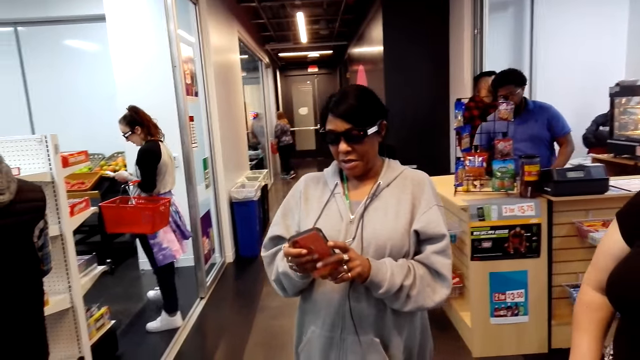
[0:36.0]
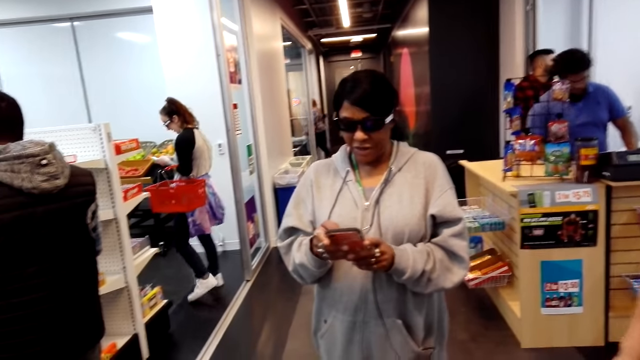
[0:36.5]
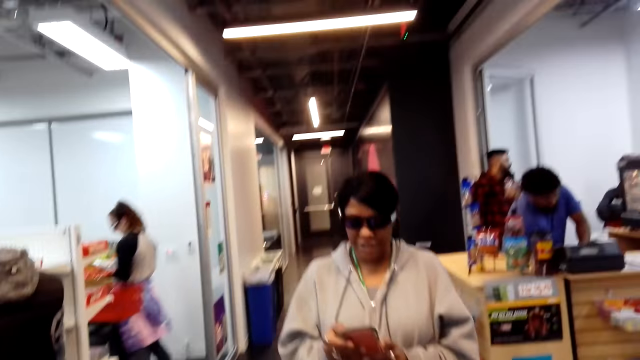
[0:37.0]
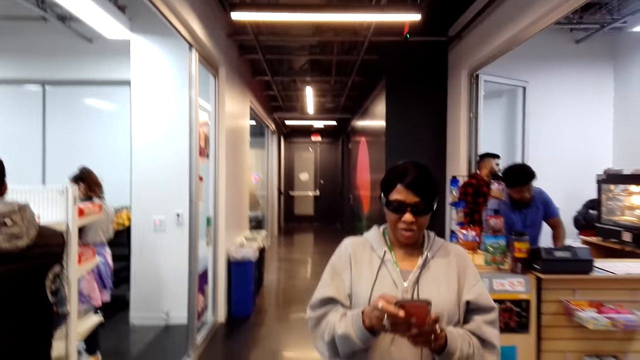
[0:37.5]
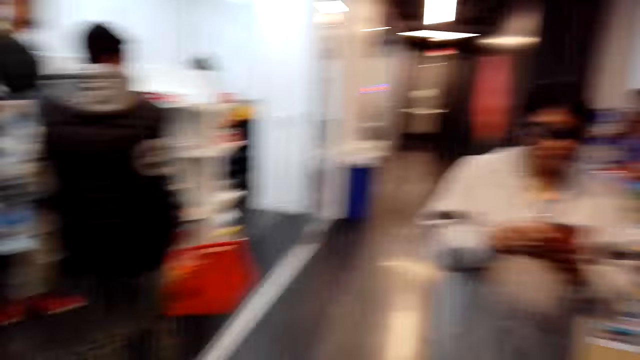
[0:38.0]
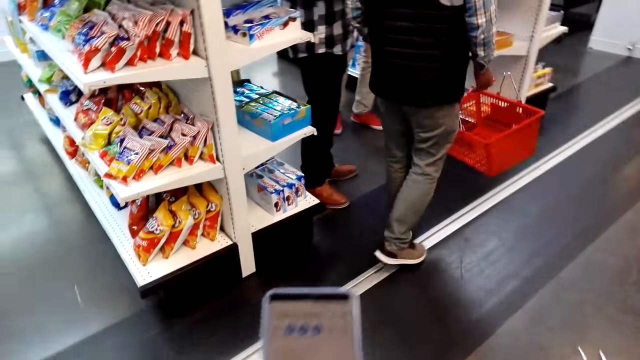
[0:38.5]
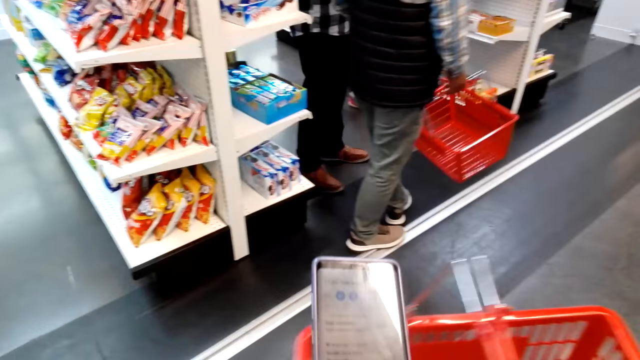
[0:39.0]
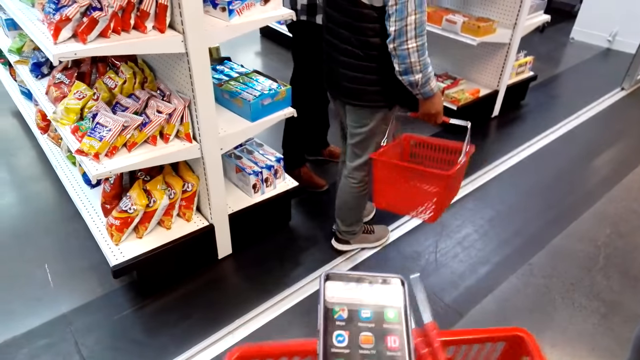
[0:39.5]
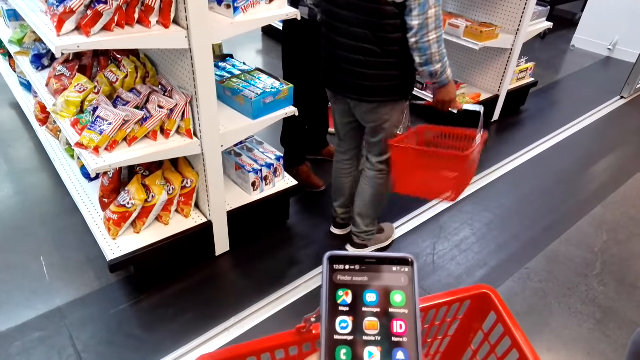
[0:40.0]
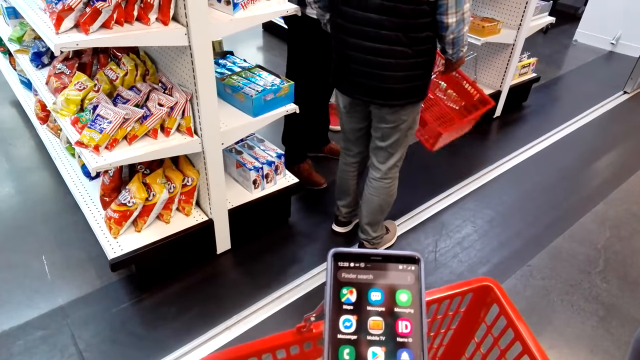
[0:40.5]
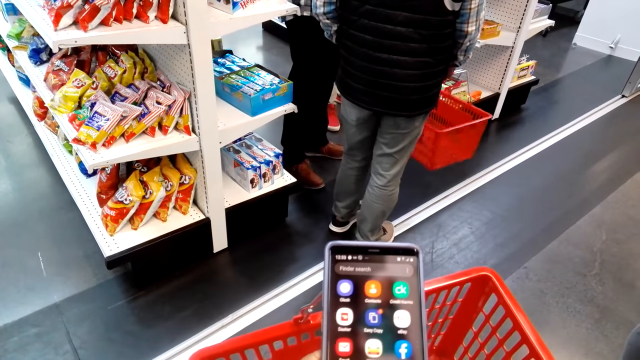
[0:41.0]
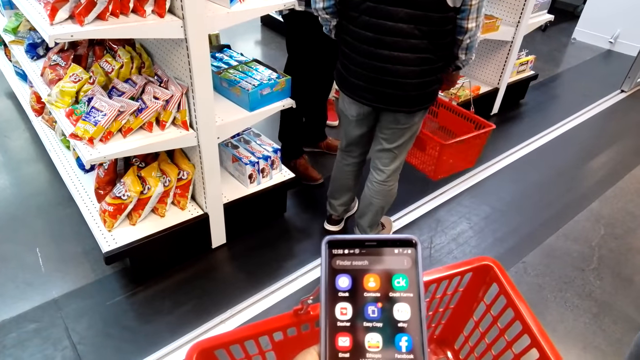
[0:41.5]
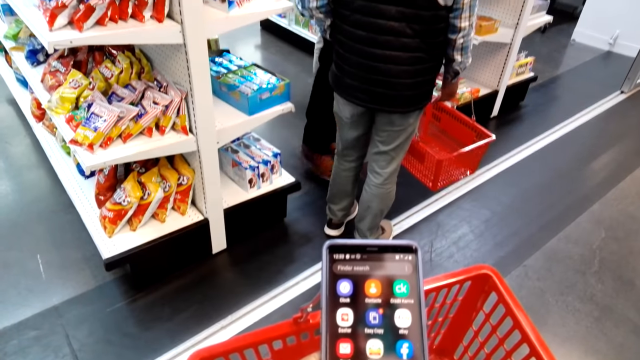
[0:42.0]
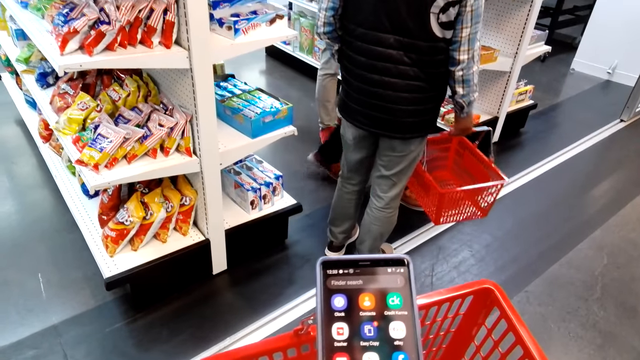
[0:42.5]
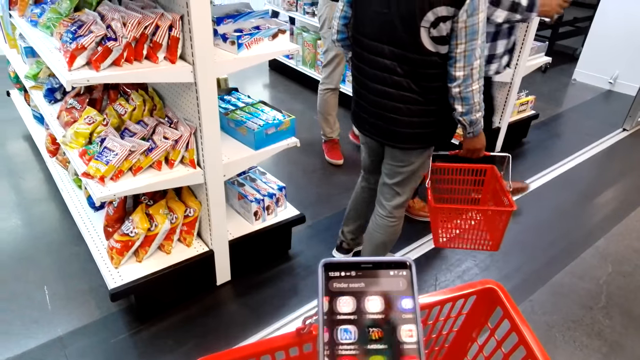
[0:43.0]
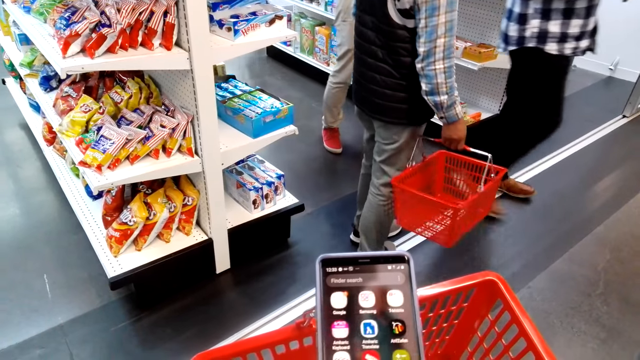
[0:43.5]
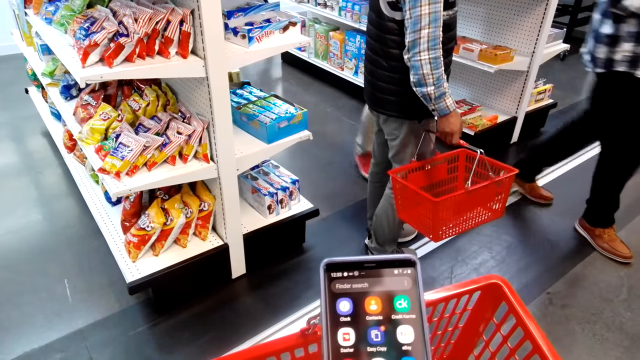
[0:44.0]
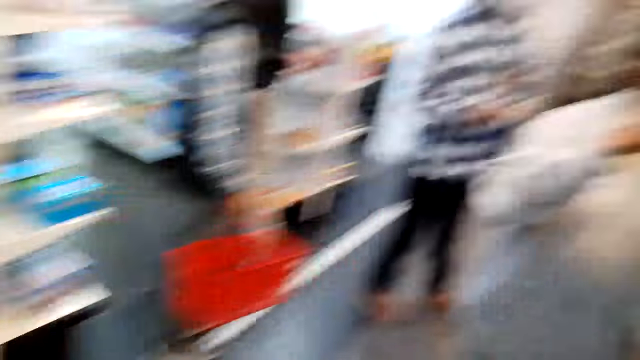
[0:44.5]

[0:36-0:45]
The camera wearer operates the phone.

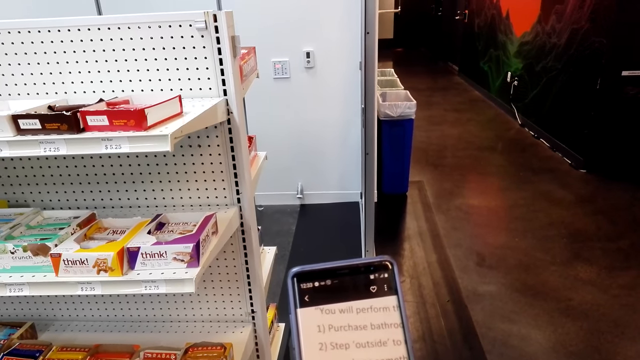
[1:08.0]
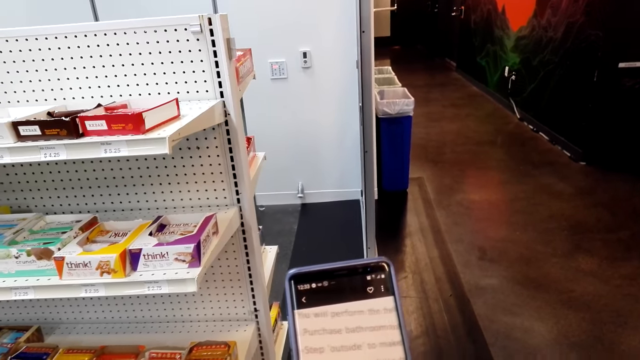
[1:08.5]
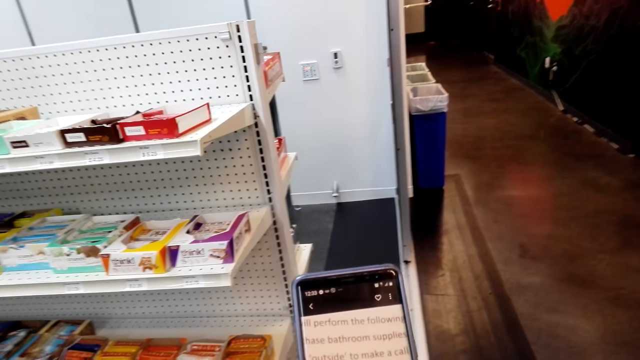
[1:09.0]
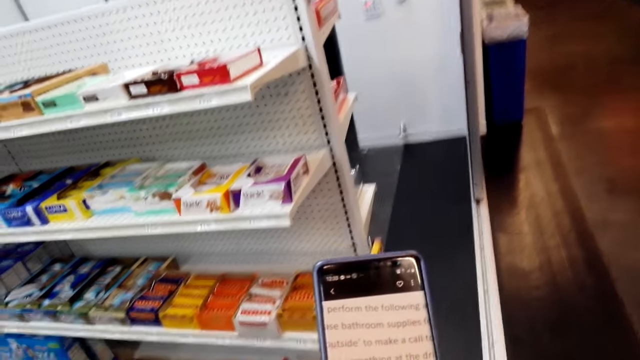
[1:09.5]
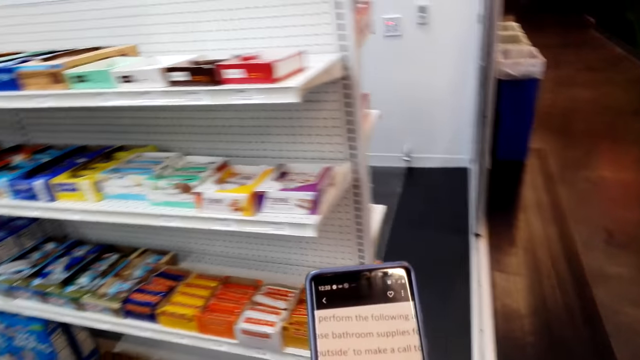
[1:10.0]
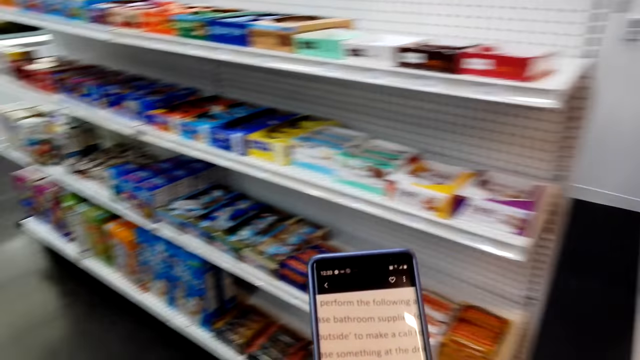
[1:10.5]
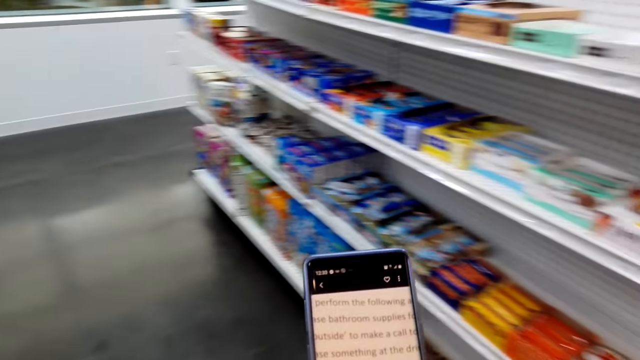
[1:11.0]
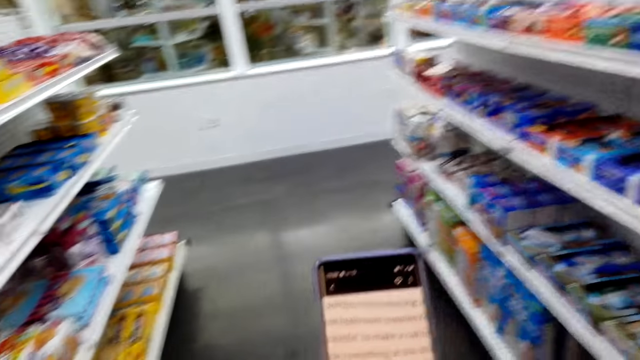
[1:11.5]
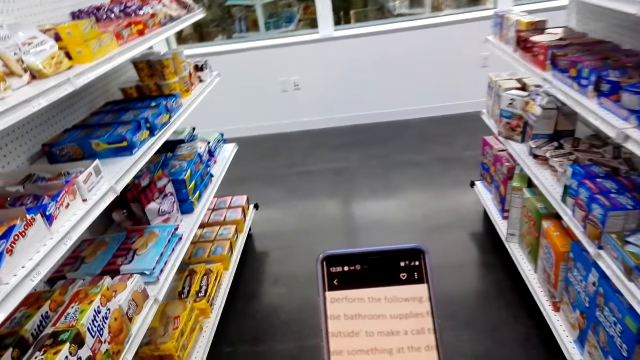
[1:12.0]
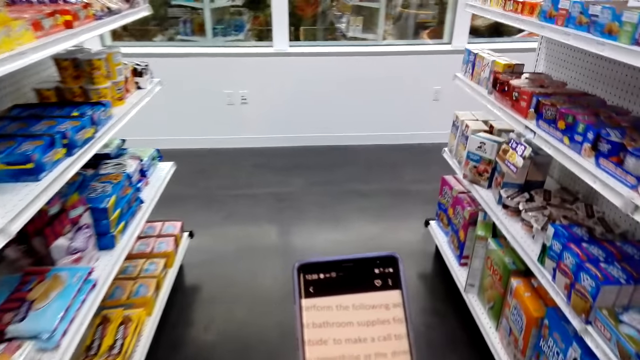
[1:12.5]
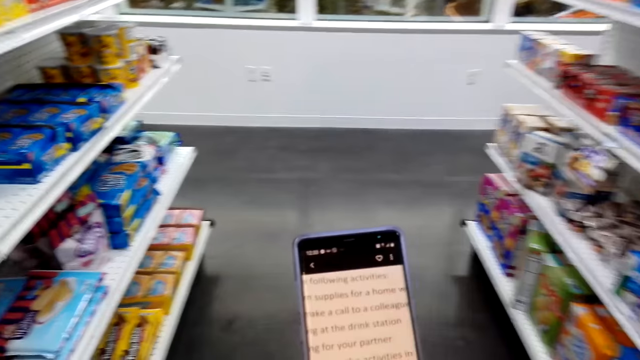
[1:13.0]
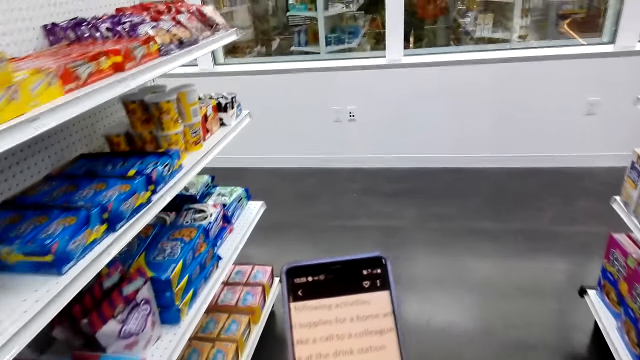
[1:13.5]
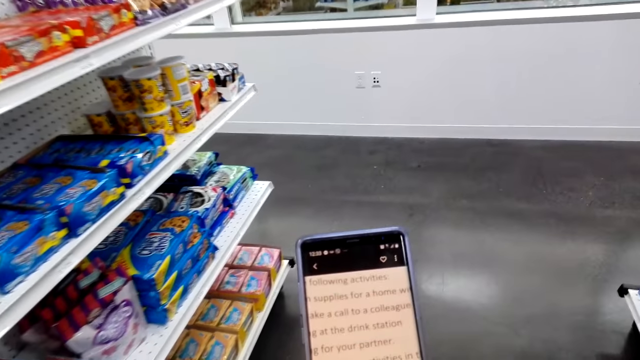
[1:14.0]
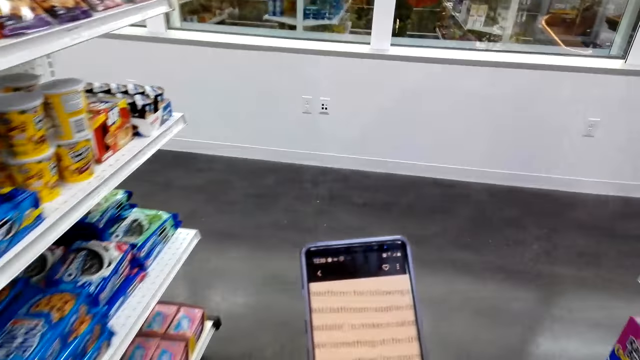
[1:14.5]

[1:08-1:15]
The camera wearer walks in the supermarket.

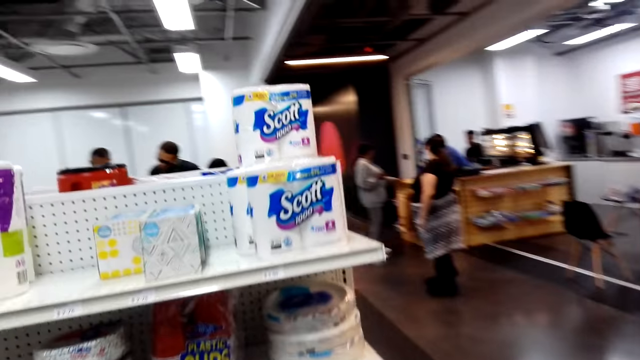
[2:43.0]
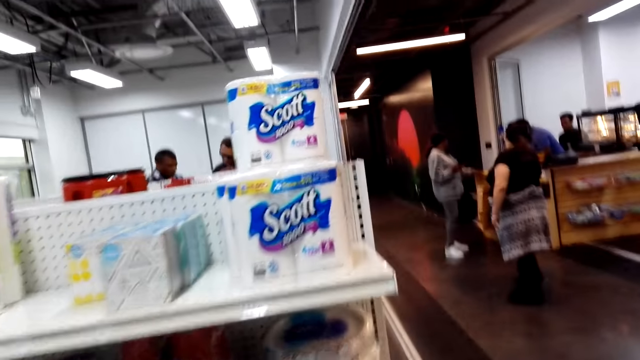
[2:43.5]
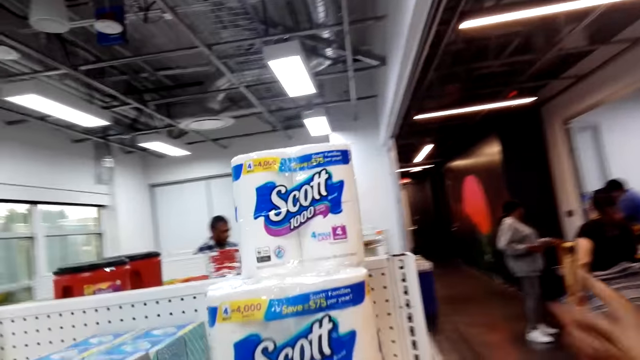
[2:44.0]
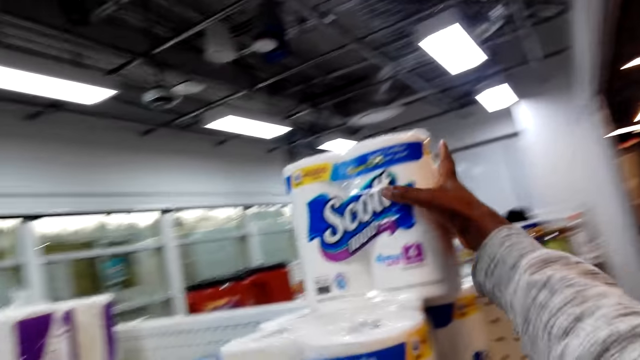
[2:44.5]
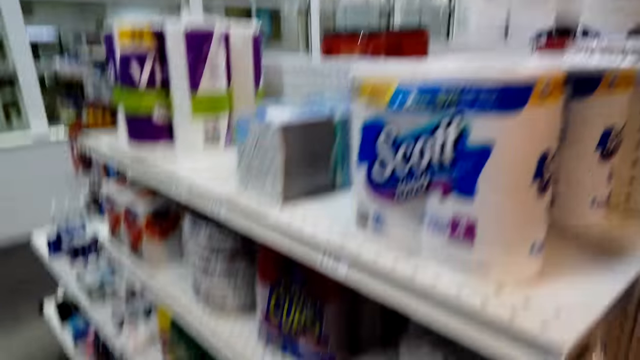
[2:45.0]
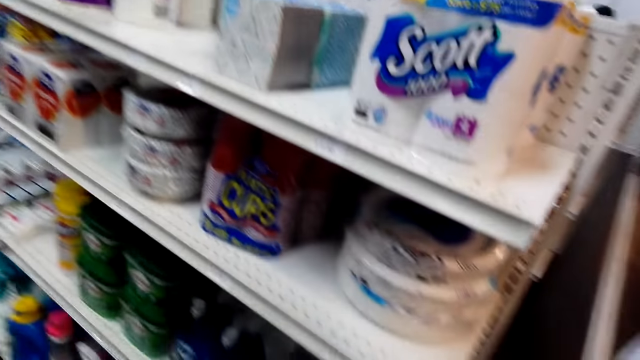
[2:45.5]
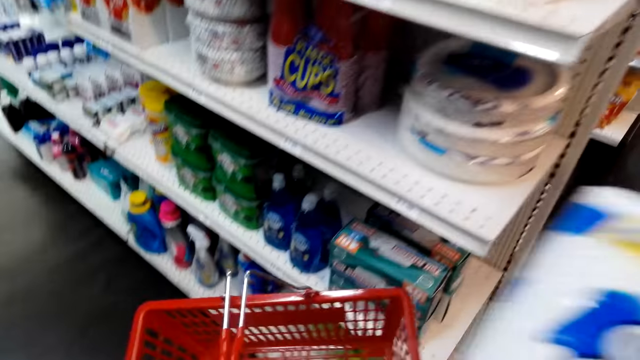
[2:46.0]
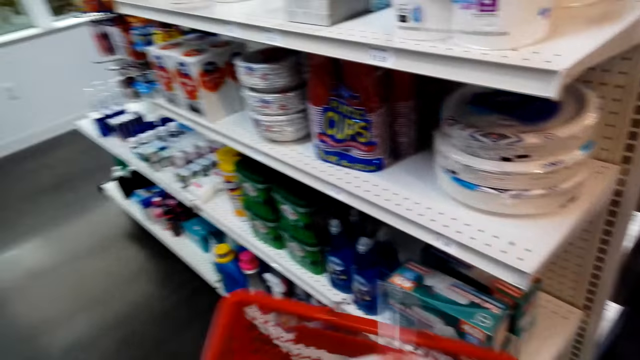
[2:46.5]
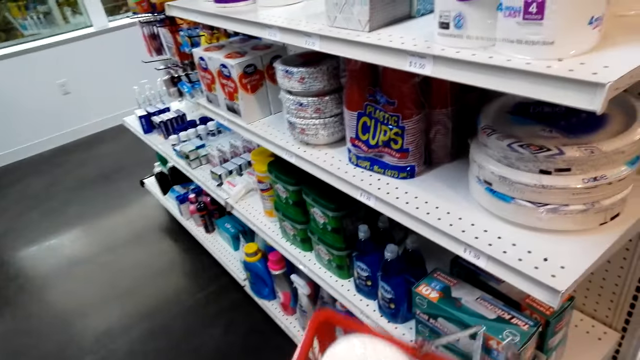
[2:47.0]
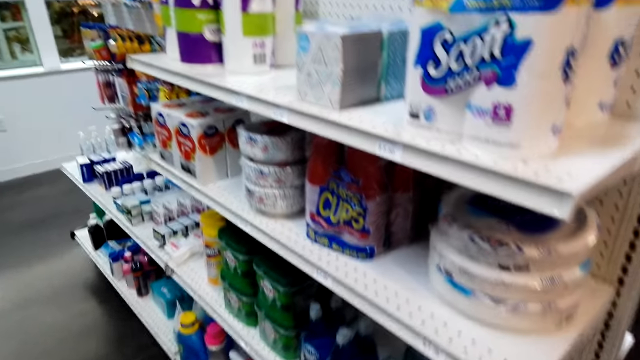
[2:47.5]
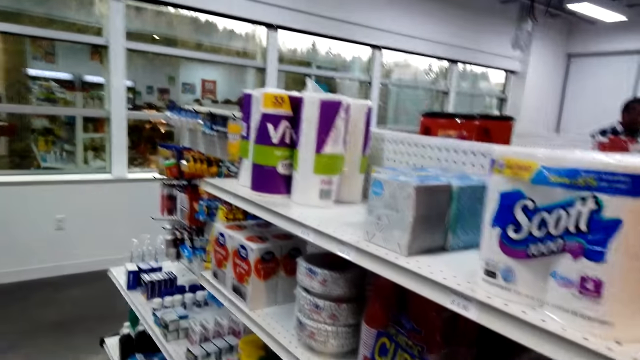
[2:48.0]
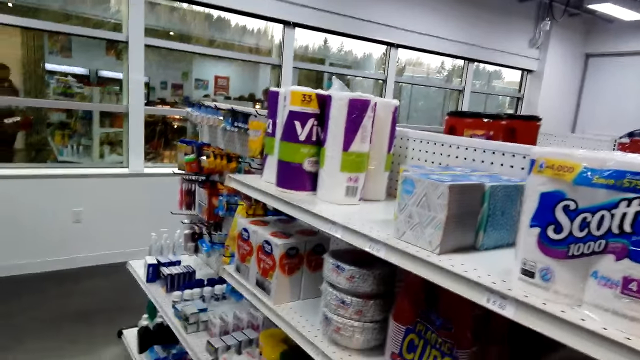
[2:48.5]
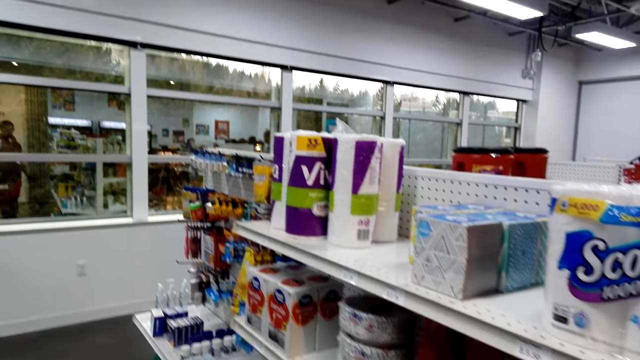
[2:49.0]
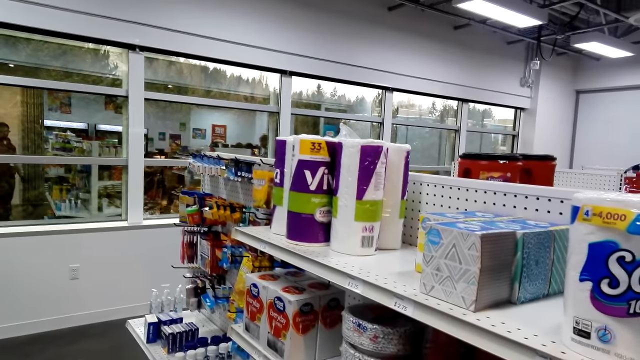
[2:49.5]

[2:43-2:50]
The camera wearer picks a packet of tissue rolls from the shelf. They put the packet of tissue rolls in a shopping basket.
